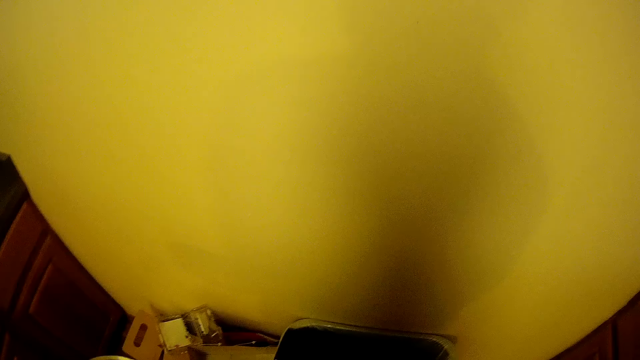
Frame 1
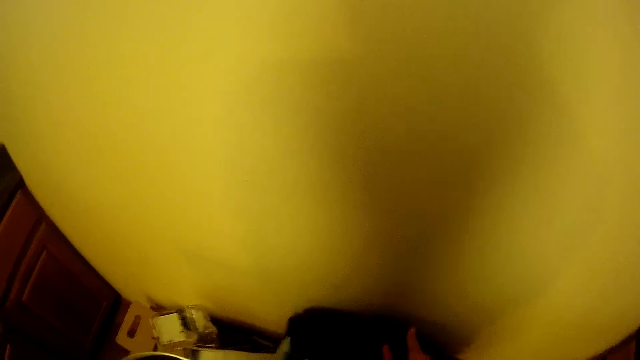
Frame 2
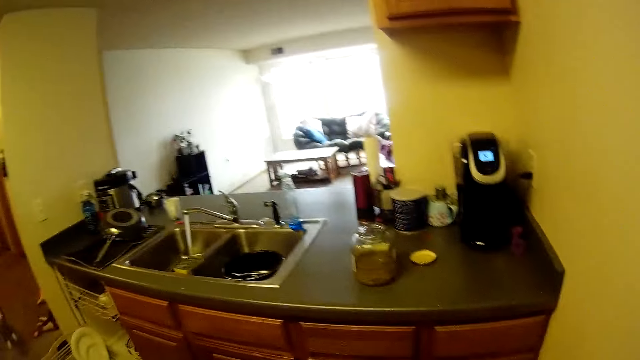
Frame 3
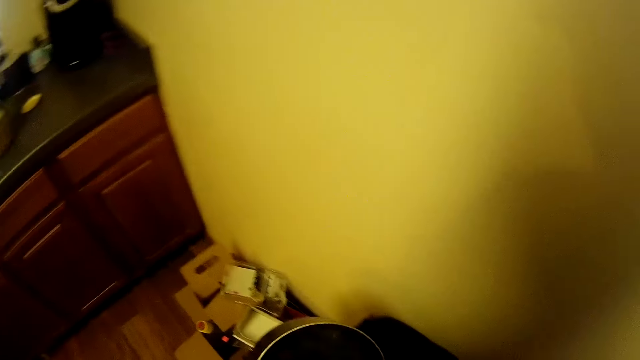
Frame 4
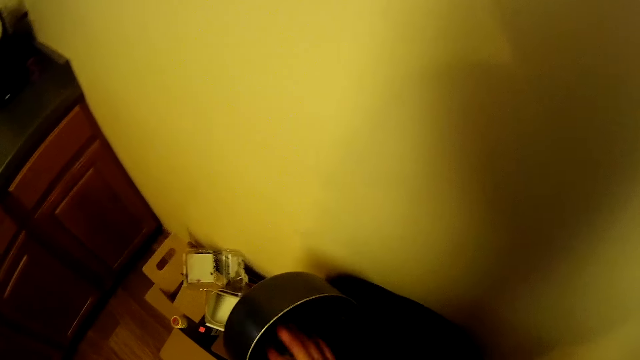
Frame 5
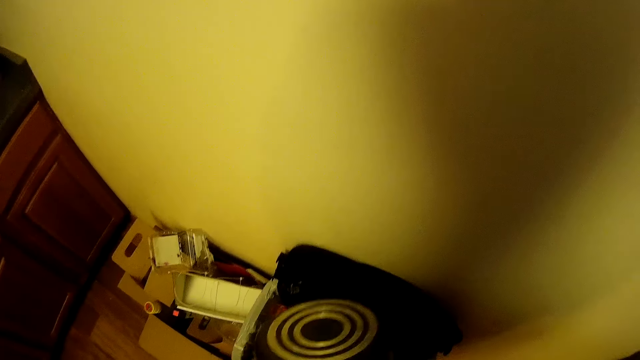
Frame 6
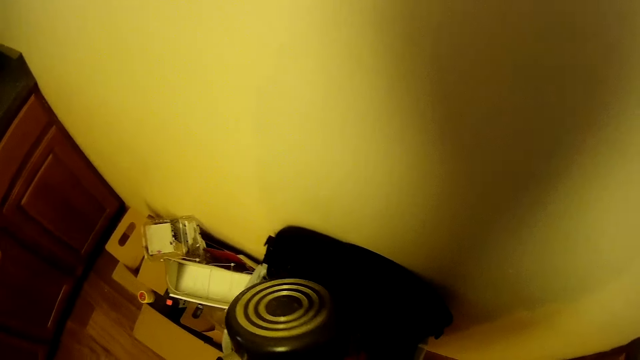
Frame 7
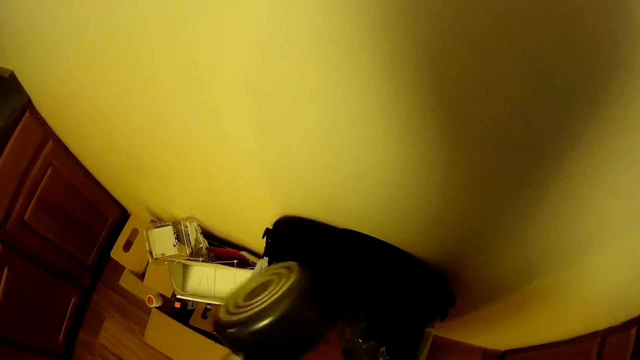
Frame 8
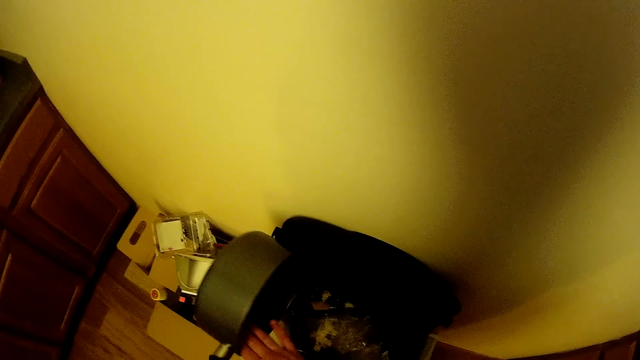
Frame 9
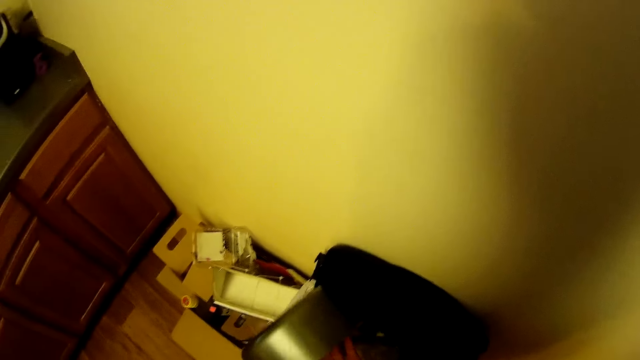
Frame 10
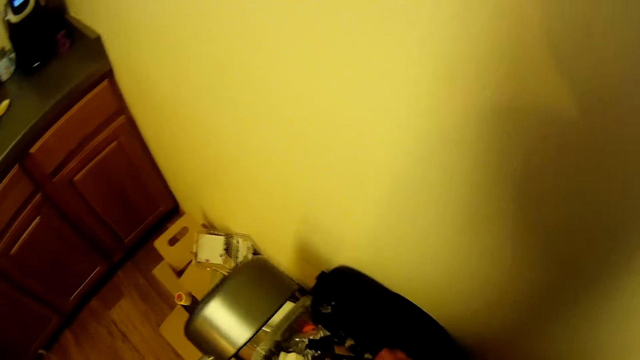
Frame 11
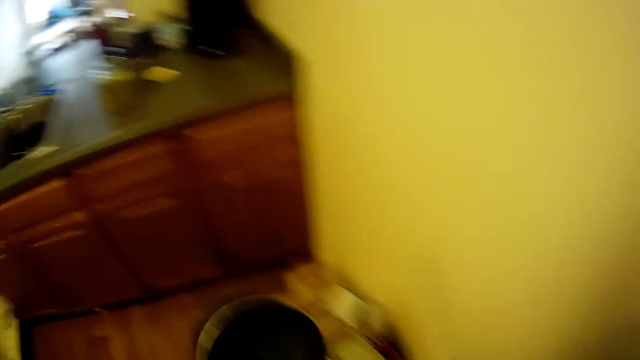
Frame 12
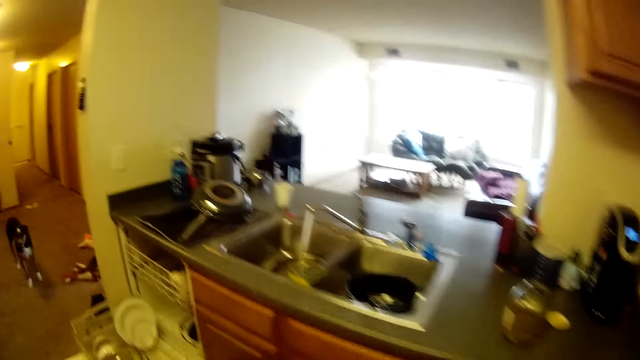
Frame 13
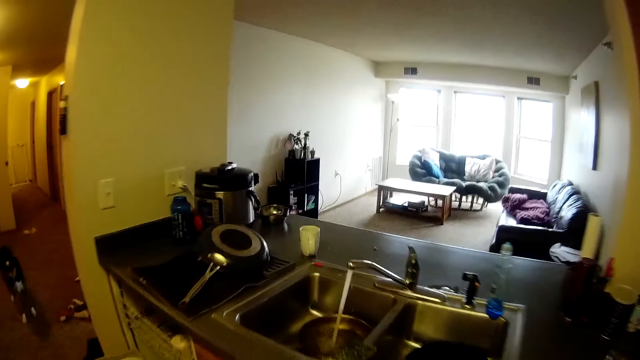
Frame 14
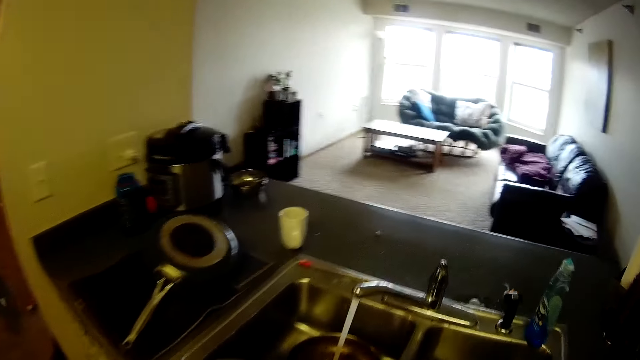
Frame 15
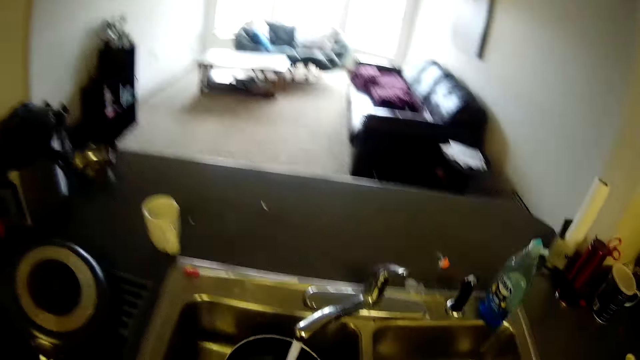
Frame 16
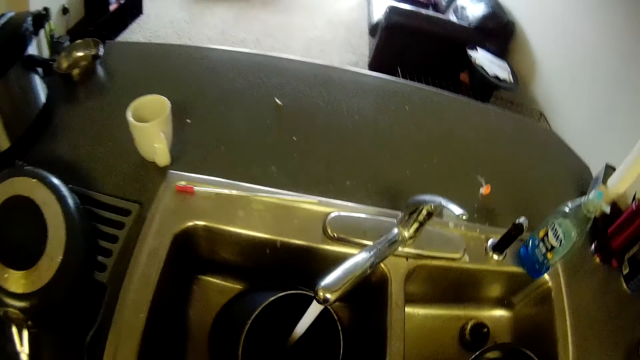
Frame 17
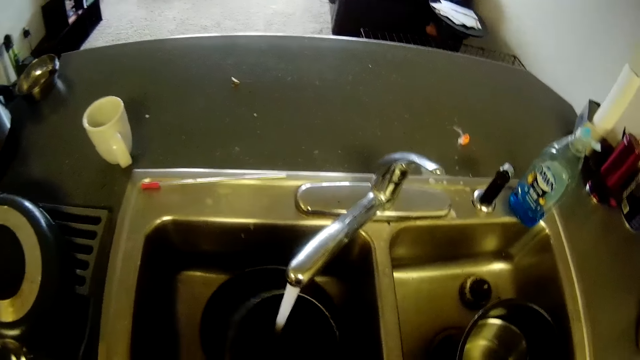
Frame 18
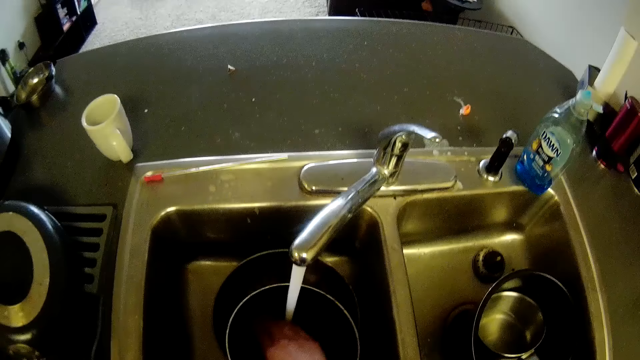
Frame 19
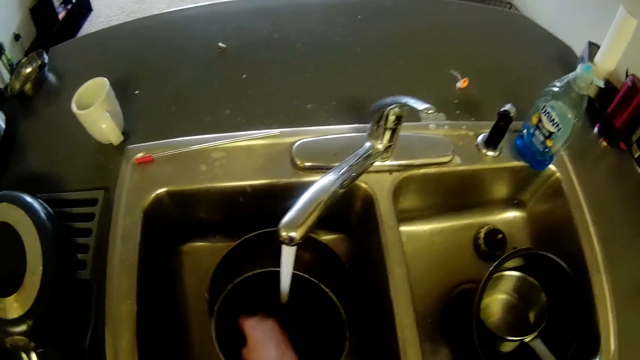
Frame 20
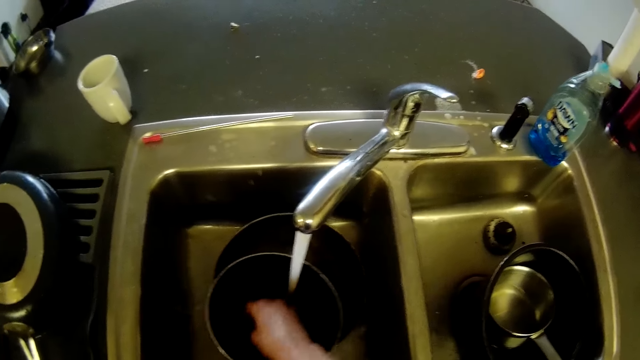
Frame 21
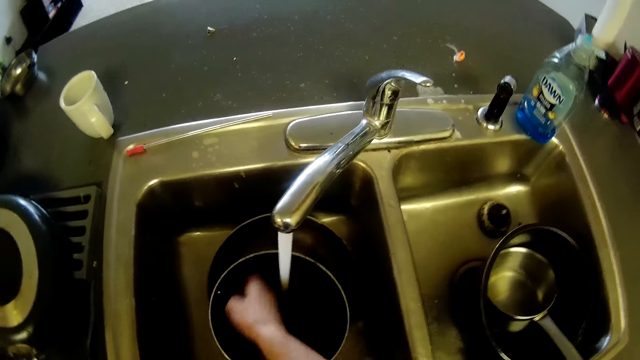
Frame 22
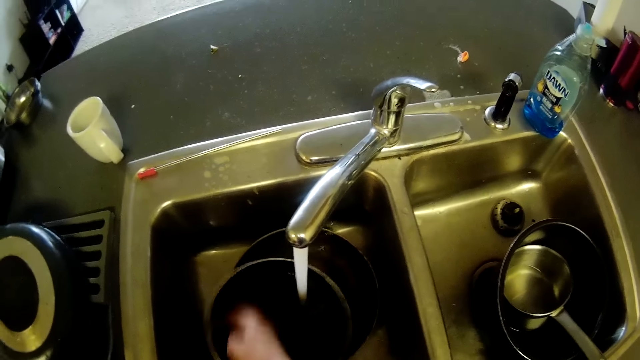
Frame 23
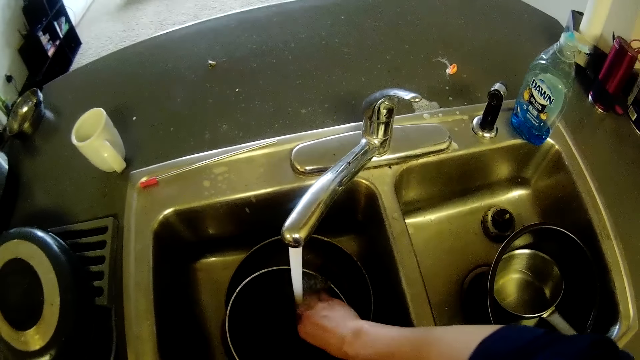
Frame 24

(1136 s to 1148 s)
The camera wearer throws the food in the dustbin. They open the dustbin. They look at the sink, look at the trash can. They pour the food from the pot into the dustbin. They move towards the pan. They close the dustbin. They fetch water with the pot. They wash the pot with water and the sponge.

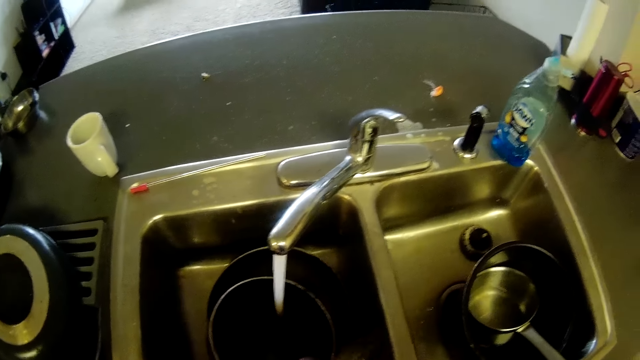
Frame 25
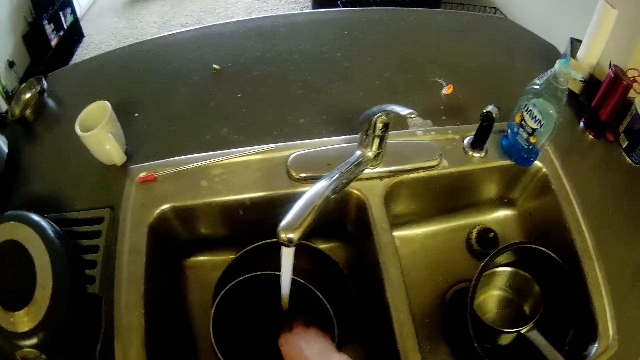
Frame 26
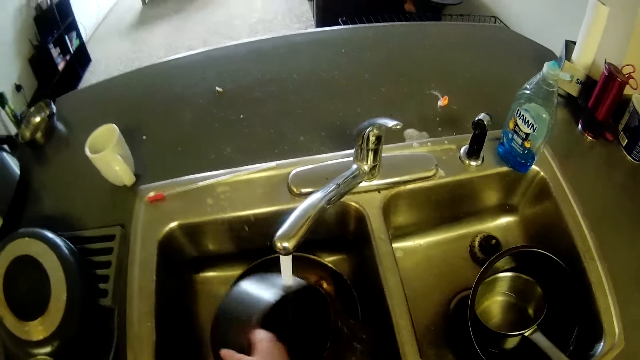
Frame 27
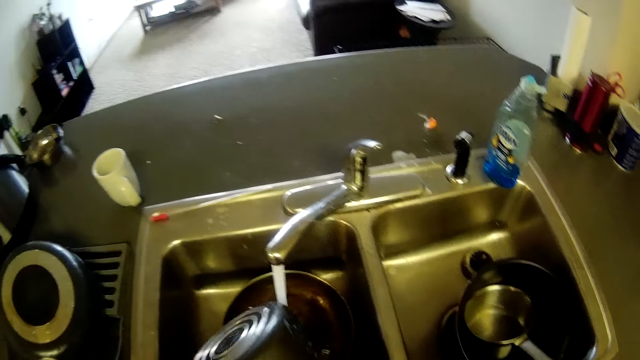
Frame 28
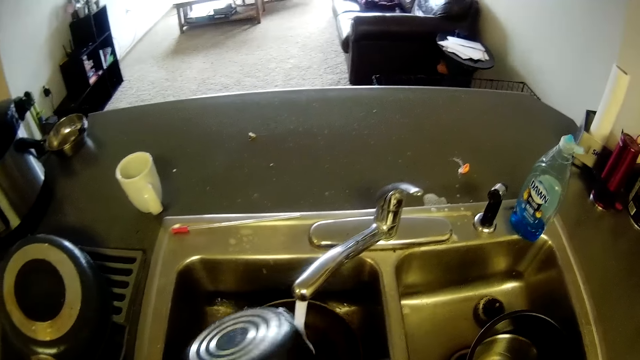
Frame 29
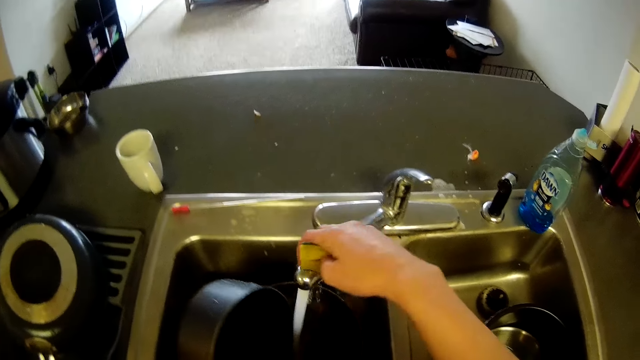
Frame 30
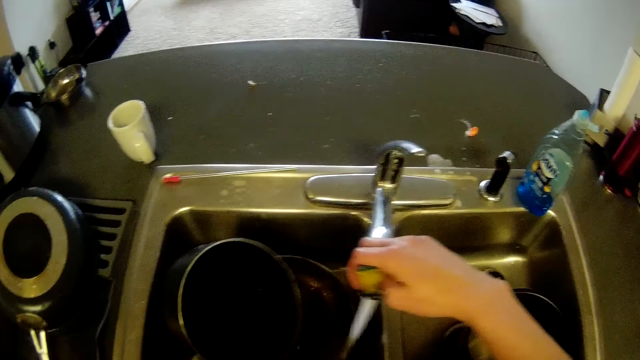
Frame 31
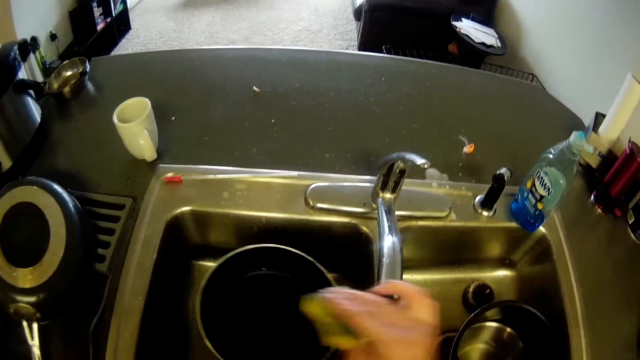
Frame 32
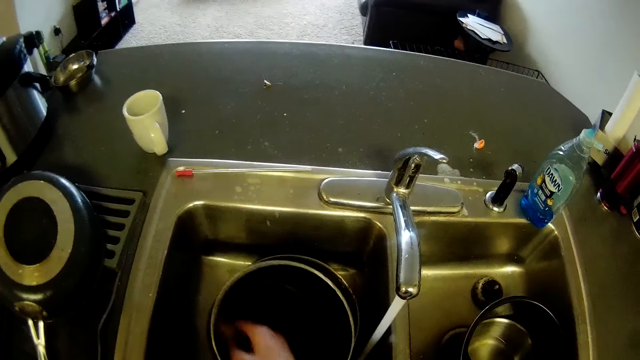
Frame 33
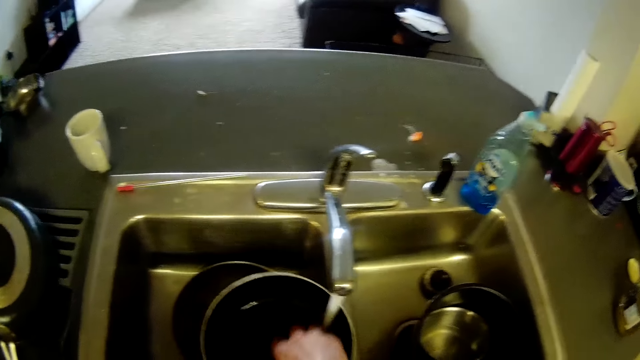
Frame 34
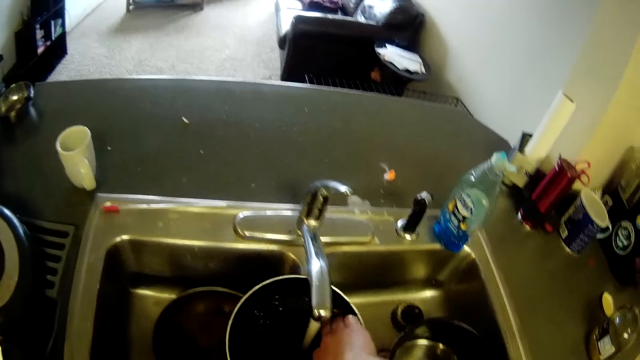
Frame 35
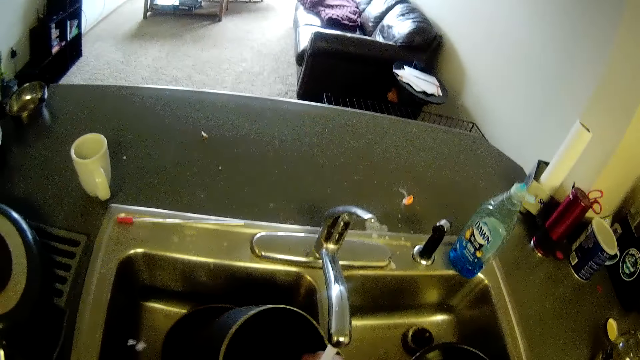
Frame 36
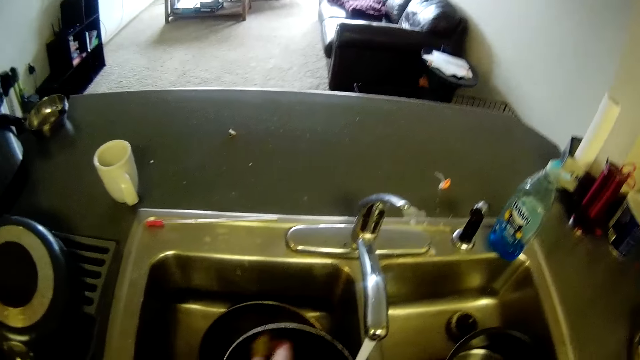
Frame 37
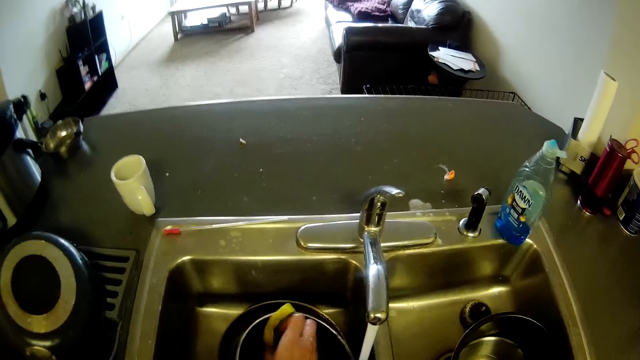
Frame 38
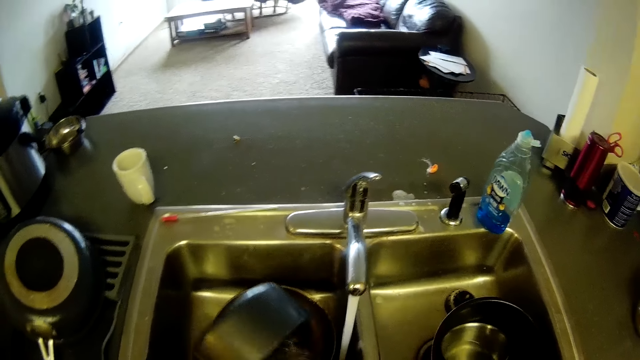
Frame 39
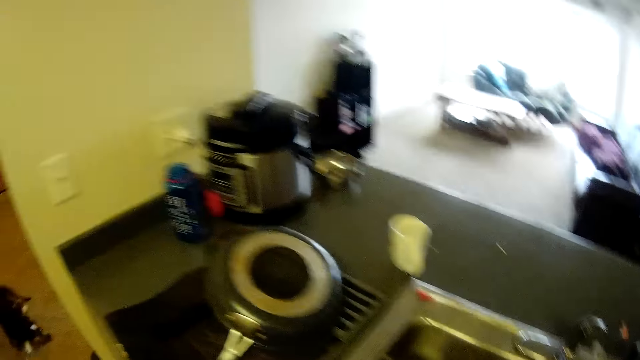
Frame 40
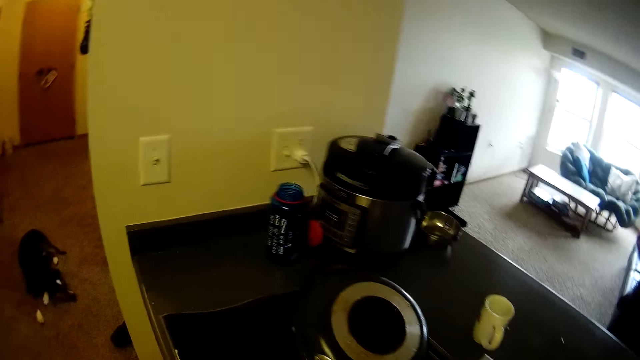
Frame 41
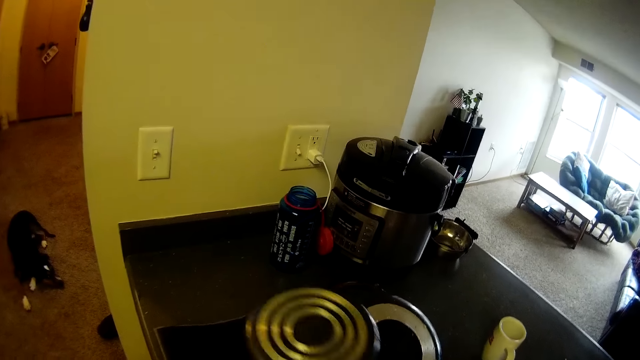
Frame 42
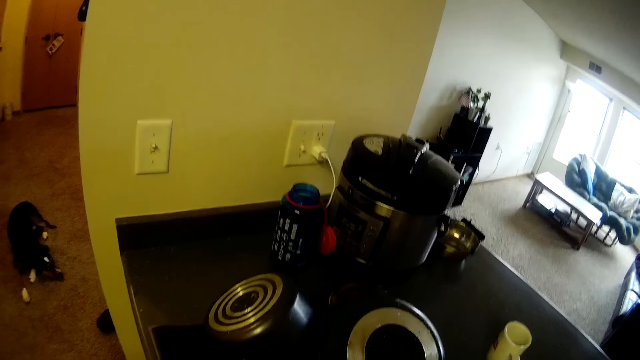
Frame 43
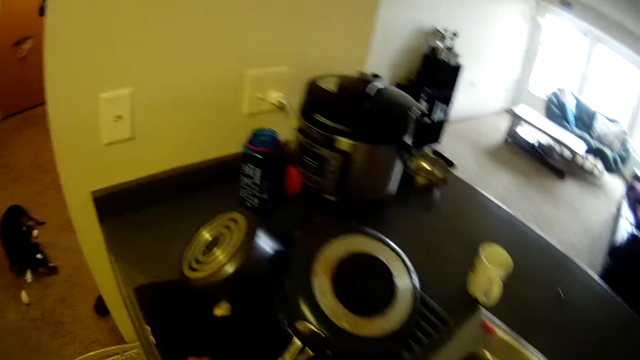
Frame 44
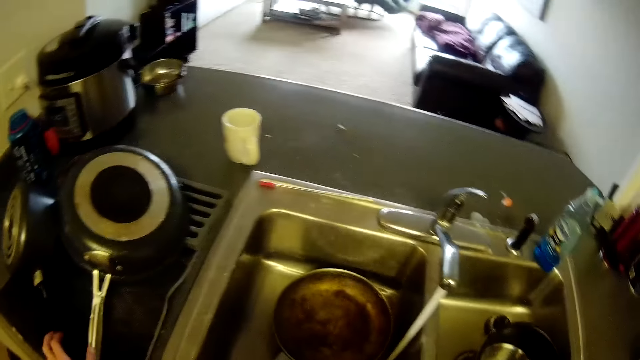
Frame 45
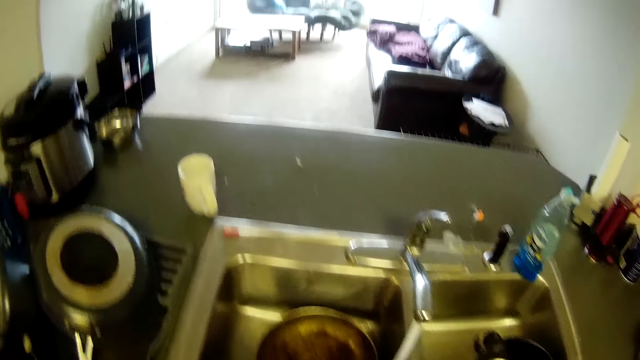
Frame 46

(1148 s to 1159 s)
The camera wearer moves her hand forward. She pushes the nozzle away from the pot. She adjusts the tap. She moves her hand towards the pot. She washes the pot with water and the sponge. She looks away from the sink. She moves her hand with the pot forward. She drops the pot on the drying mat. She moves towards the sink and looks at the pan in the sink.
